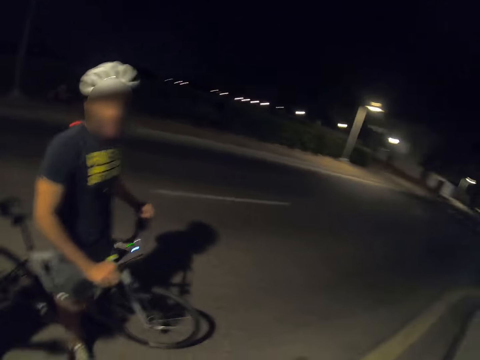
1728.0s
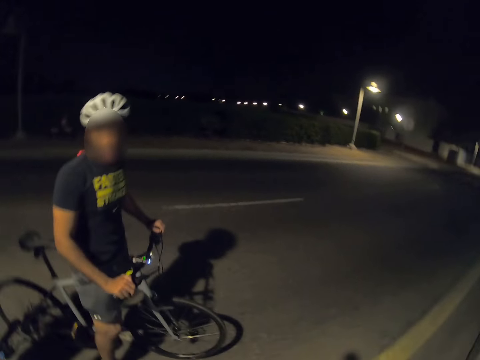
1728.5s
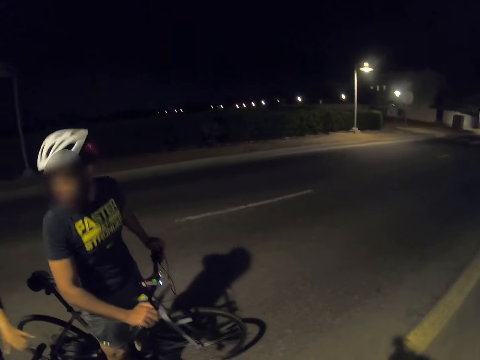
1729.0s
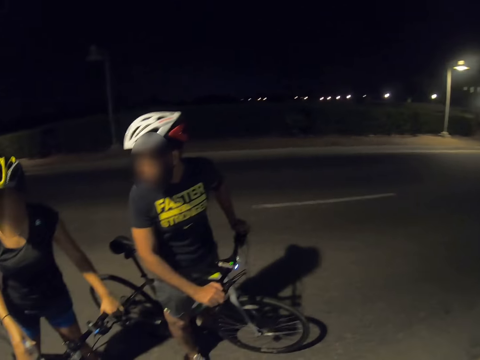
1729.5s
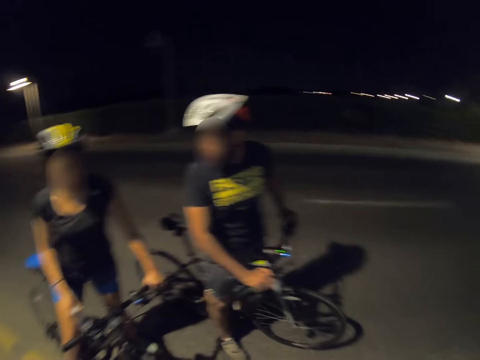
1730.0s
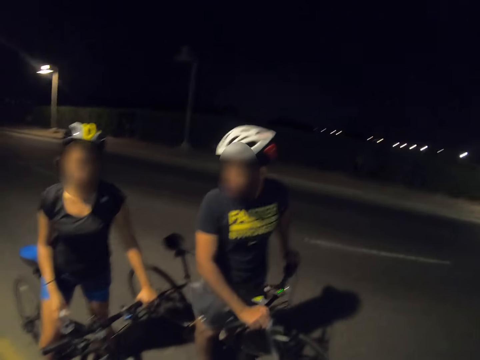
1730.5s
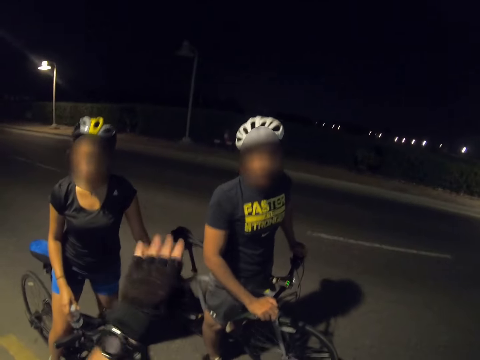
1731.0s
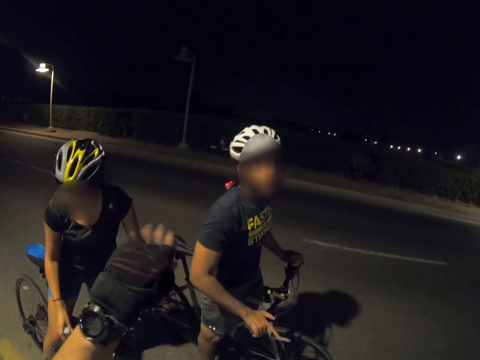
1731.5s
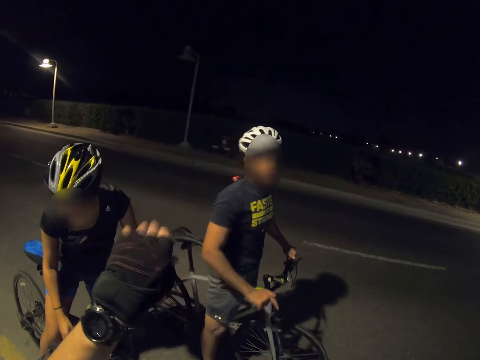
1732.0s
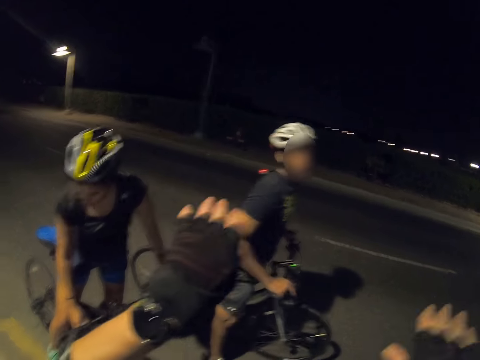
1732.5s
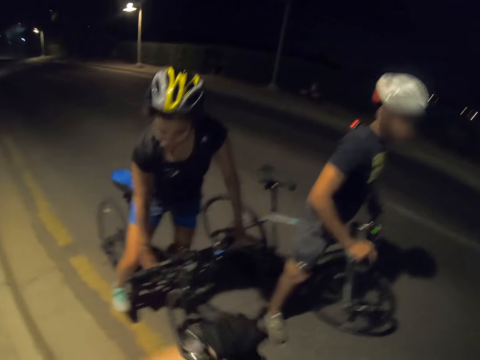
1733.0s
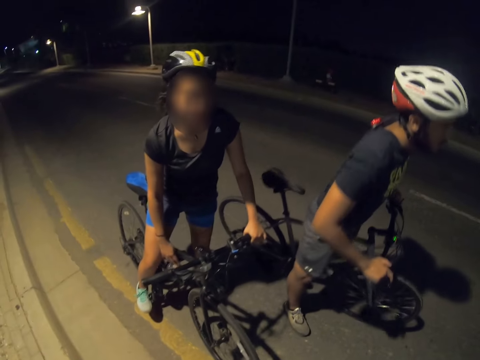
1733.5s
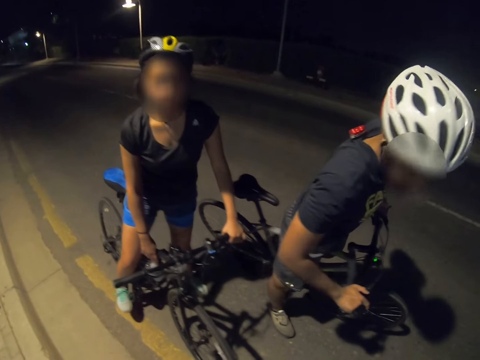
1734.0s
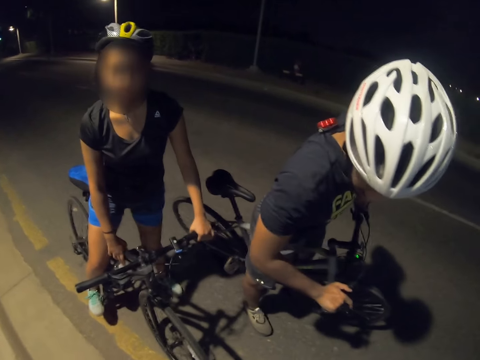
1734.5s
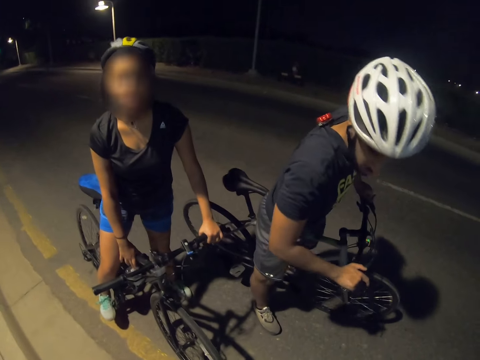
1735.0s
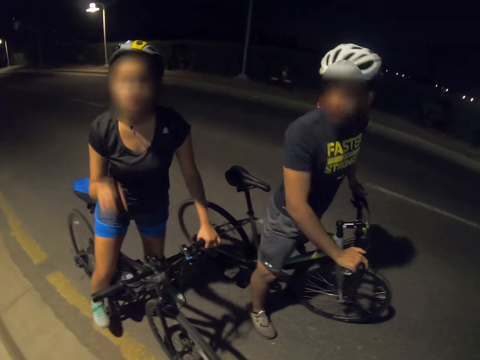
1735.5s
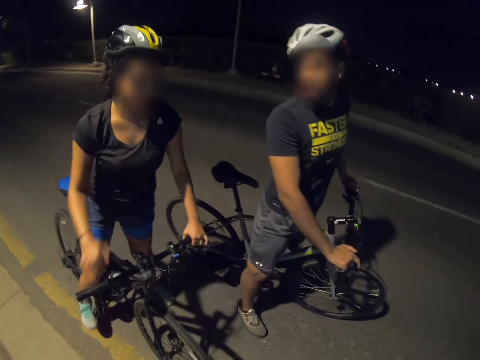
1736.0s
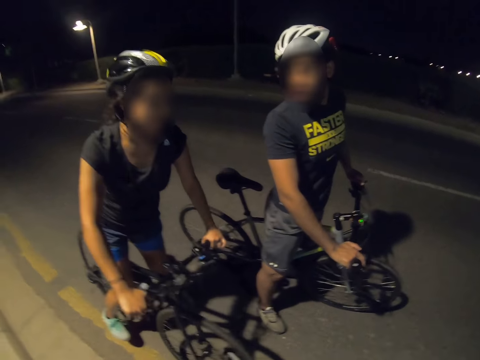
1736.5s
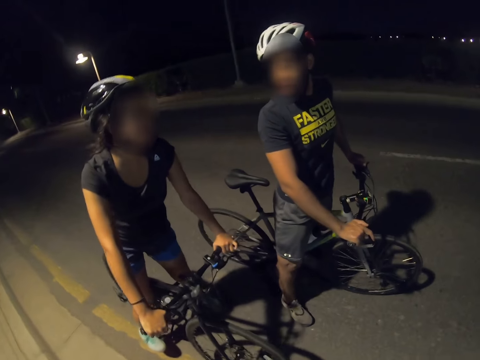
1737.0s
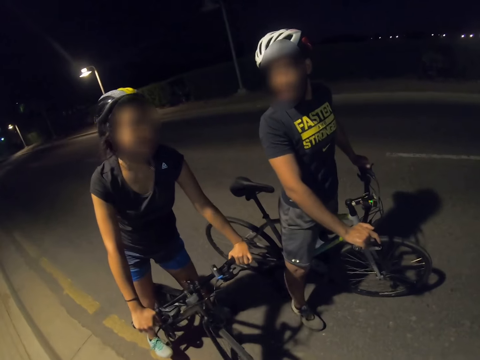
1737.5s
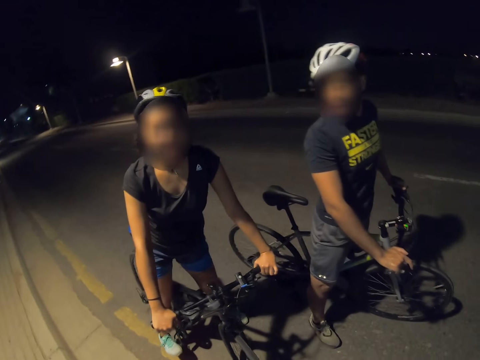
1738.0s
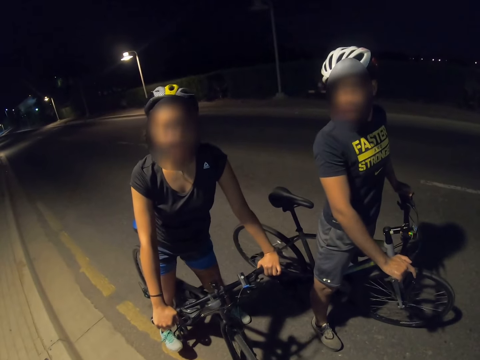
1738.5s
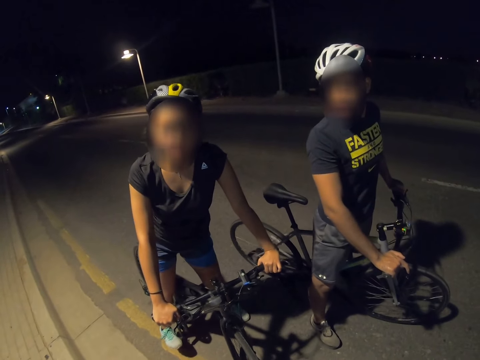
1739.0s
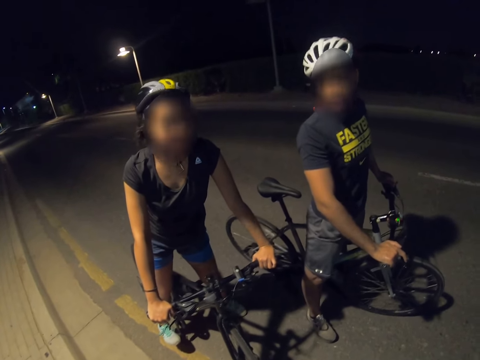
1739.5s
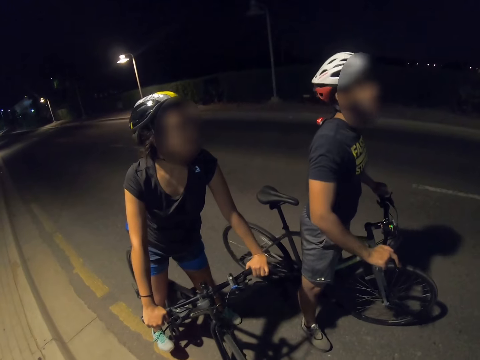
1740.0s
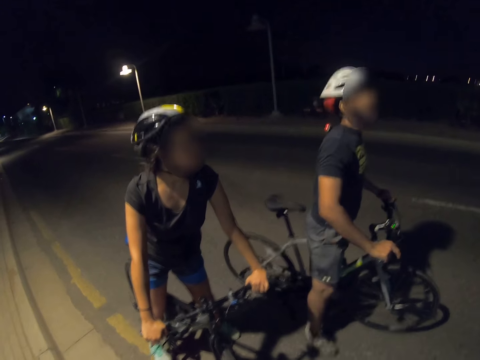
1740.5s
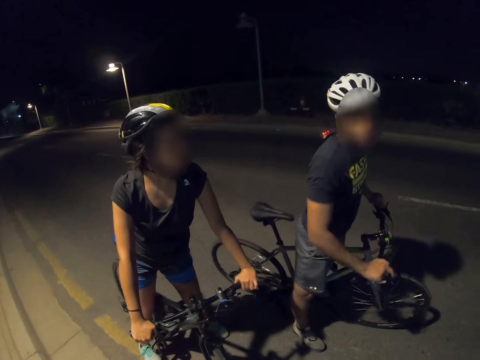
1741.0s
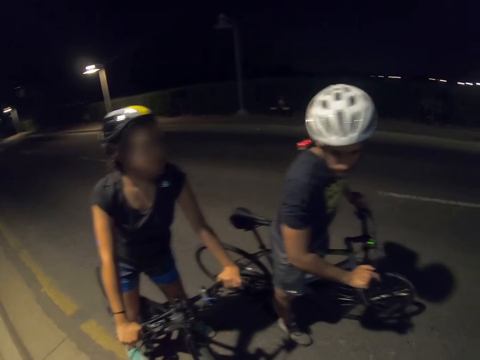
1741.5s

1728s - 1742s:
The camera wearer looks around. They interact with a cyclist and another cyclist. The other cyclist puts a bottle of water on the bicycle pack. The camera wearer sways a hand. The other cyclist converses with the camera wearer with gestures. The other cyclist sways a hand, holds the bicycle handlebars, and converses with the first cyclist. The other cyclist converses with the camera wearer.

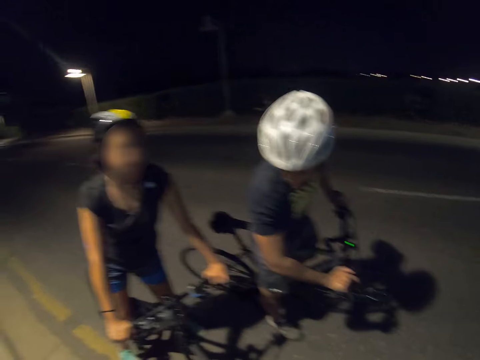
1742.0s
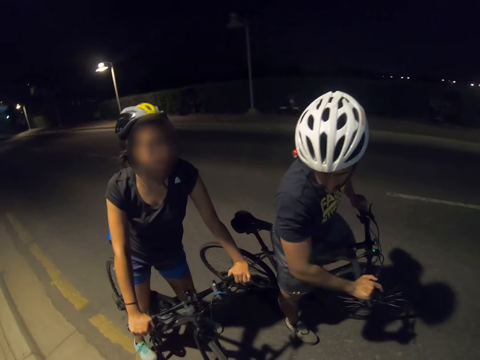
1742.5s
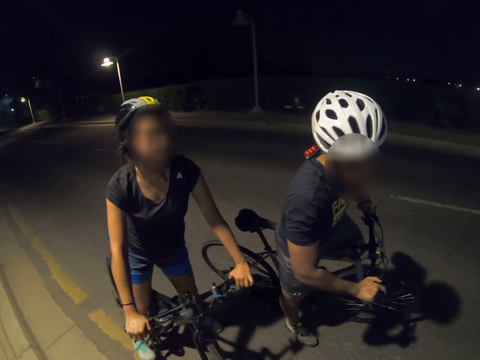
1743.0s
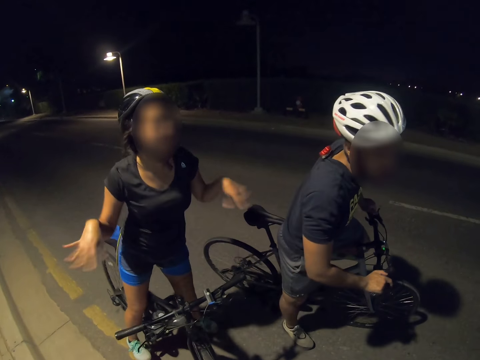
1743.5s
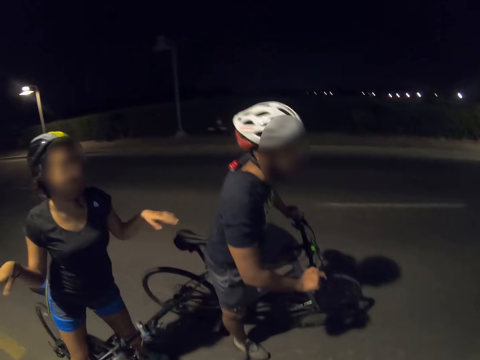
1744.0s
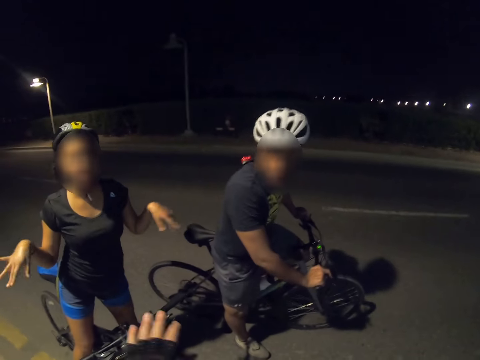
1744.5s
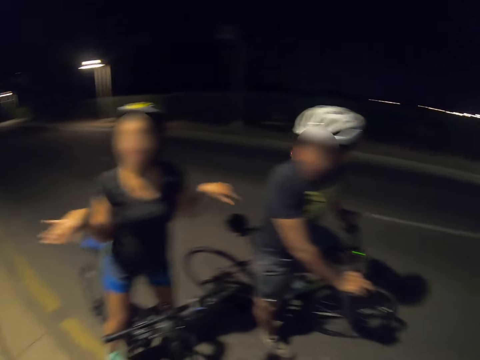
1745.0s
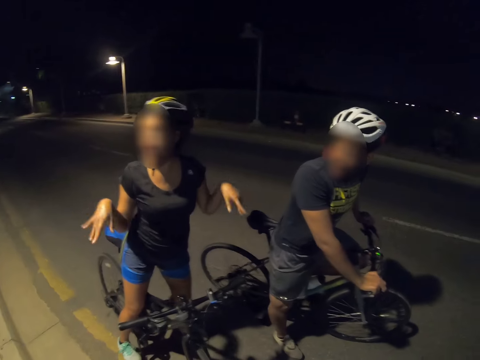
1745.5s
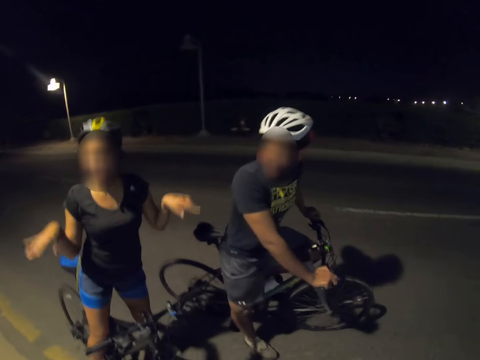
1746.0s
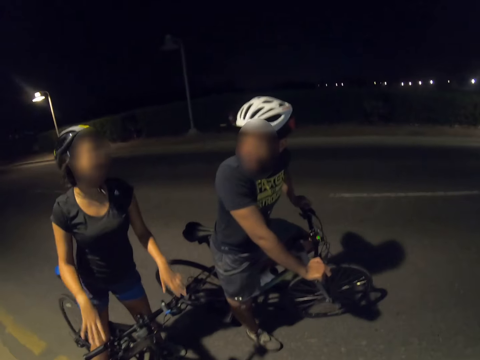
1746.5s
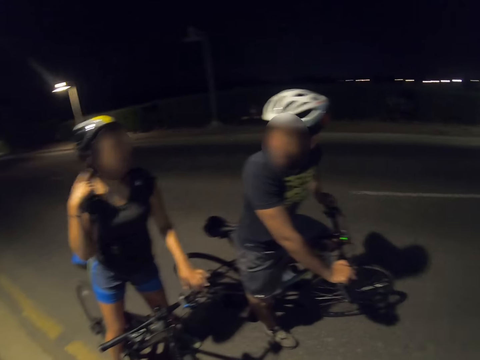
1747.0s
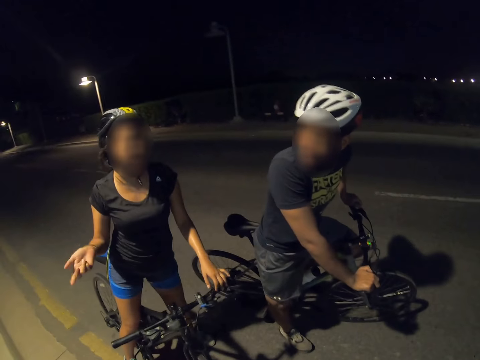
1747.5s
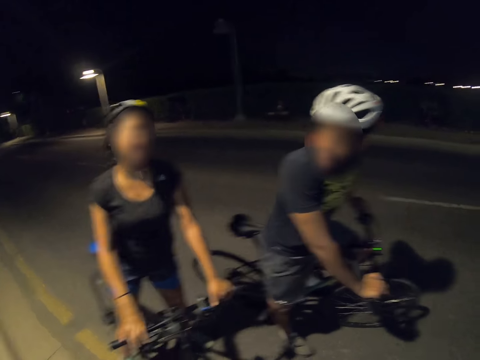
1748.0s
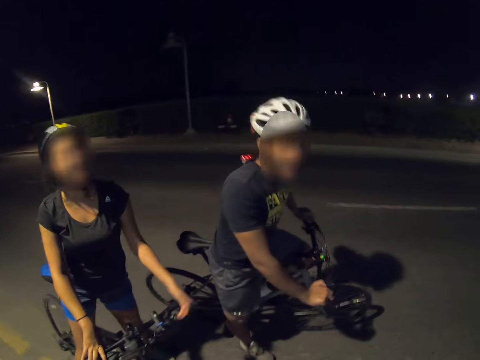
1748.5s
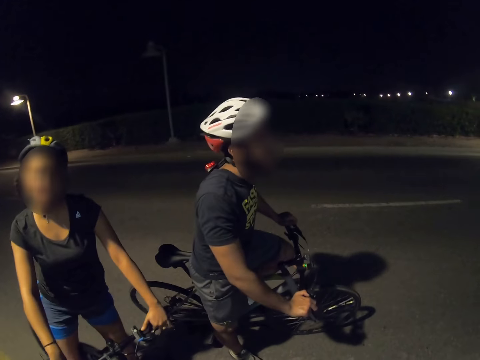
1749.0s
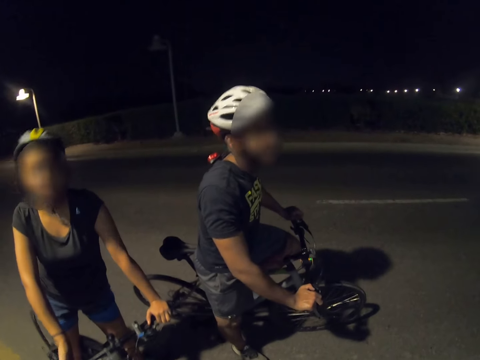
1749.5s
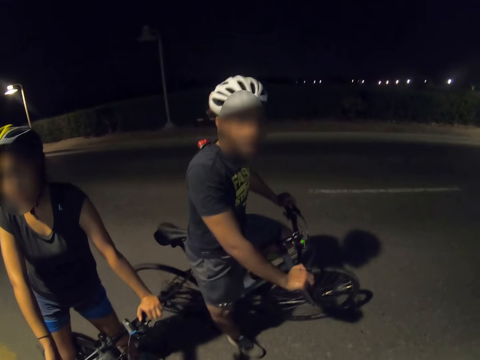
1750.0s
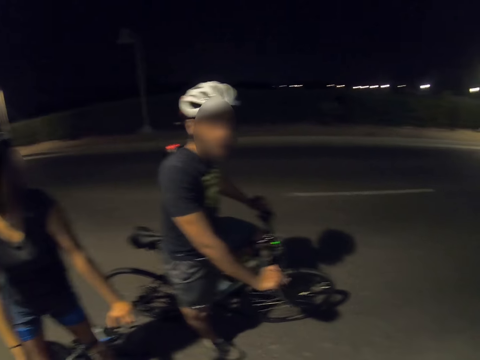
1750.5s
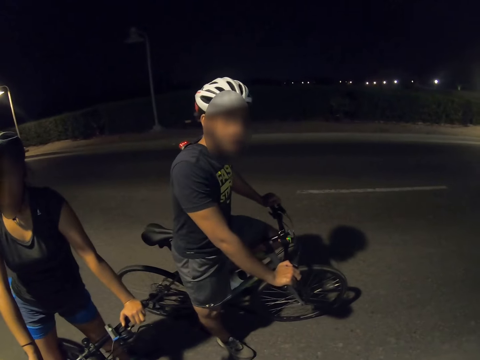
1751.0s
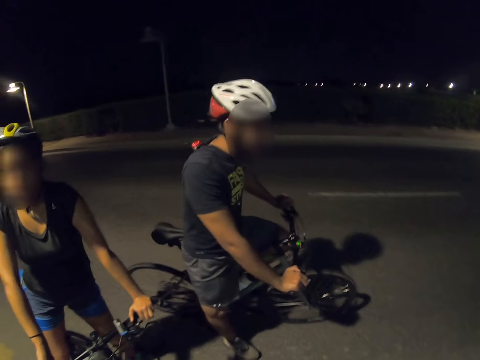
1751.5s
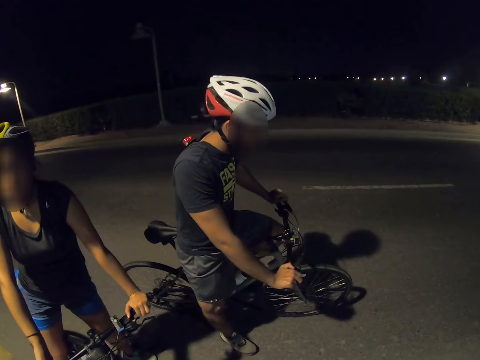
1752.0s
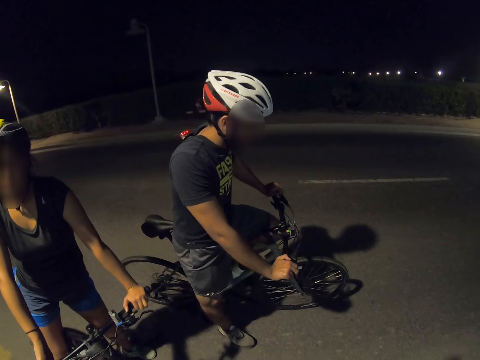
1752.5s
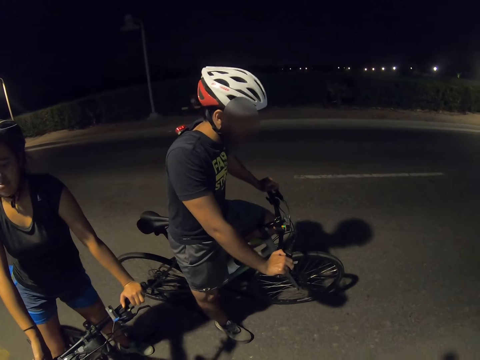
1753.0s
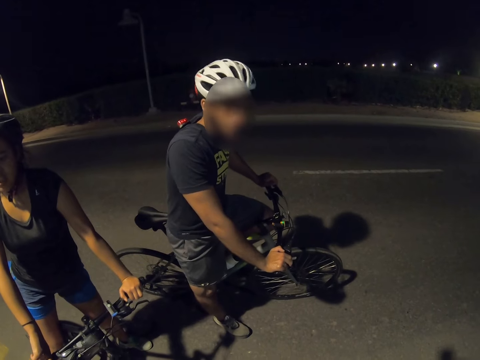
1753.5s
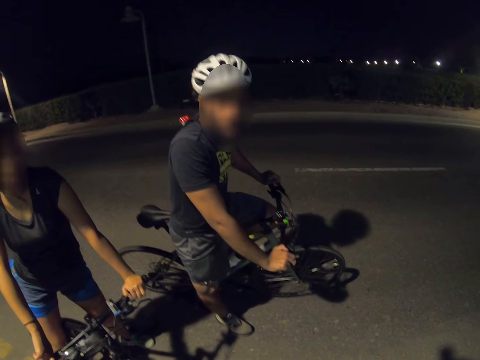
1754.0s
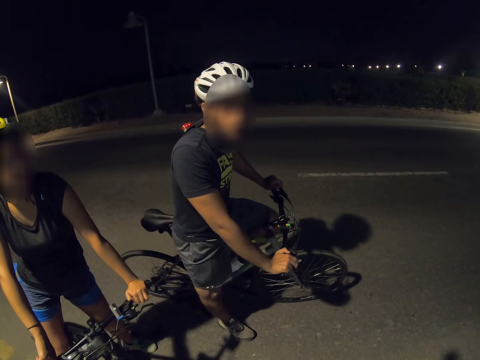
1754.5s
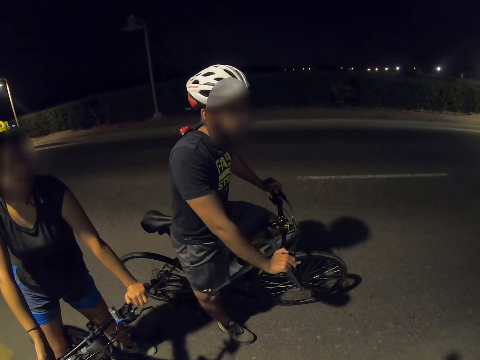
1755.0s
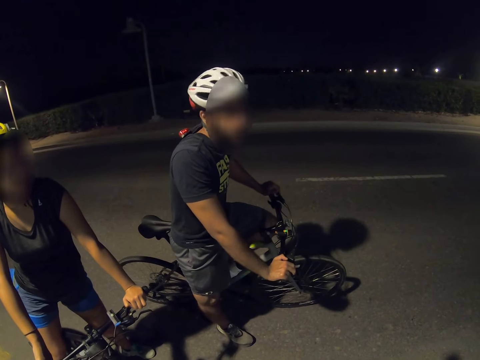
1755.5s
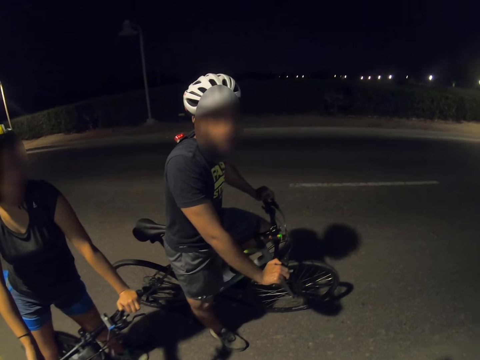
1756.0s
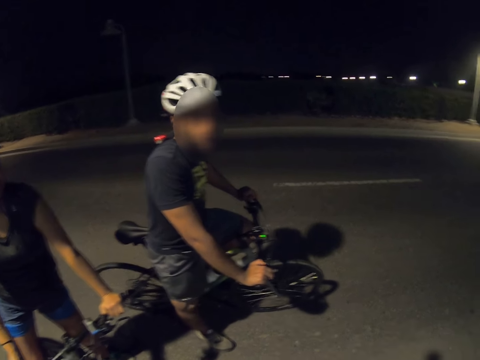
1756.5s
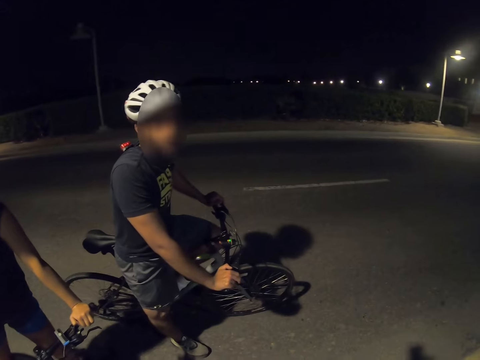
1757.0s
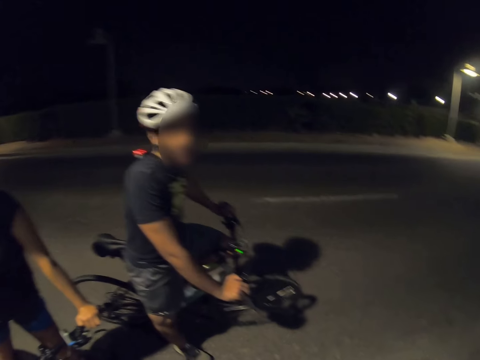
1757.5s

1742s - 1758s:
A cyclist converses with another person with gestures. The cyclist sways hands. The camera wearer sways a hand. The cyclist sways hands. The cyclist sways a hand, holds the bicycle handlebars, and converses with the camera wearer. The other person converses with the camera wearer.
